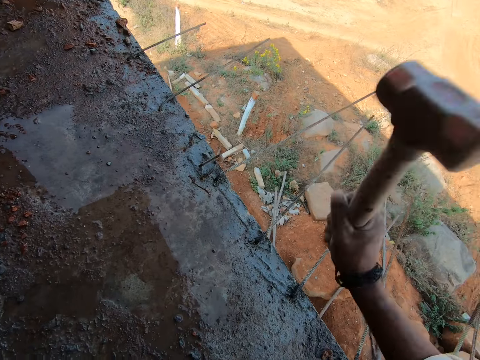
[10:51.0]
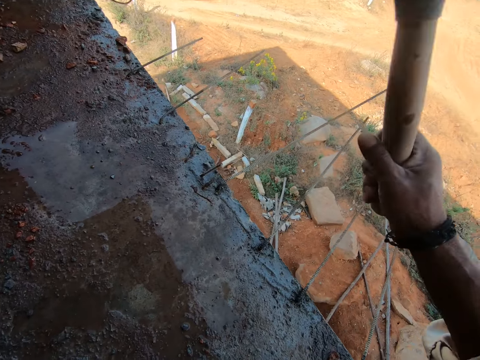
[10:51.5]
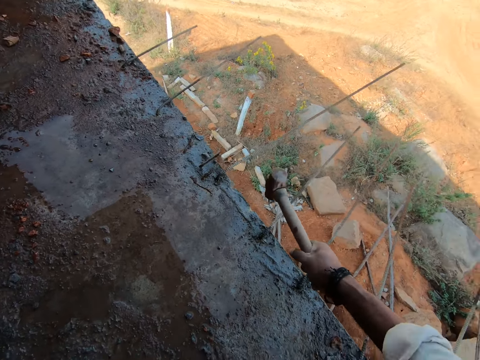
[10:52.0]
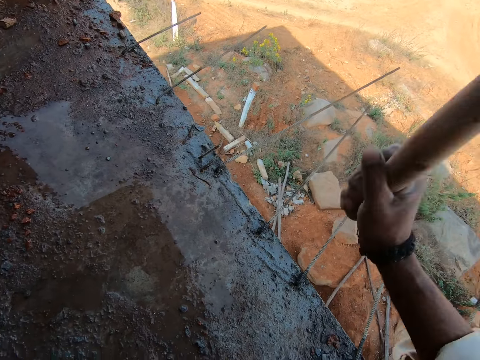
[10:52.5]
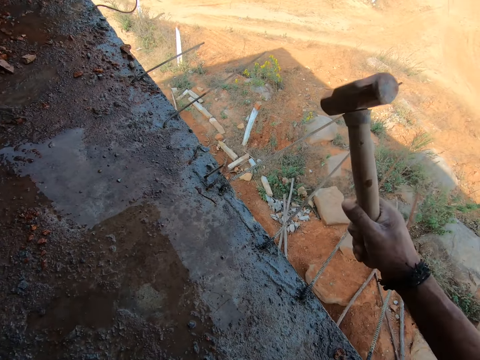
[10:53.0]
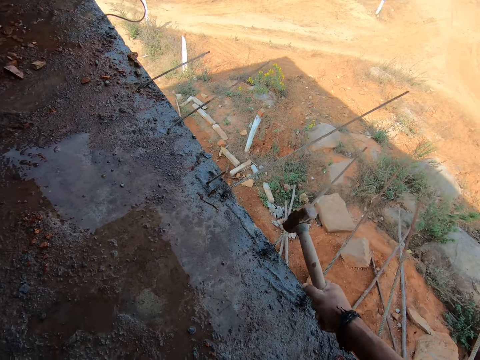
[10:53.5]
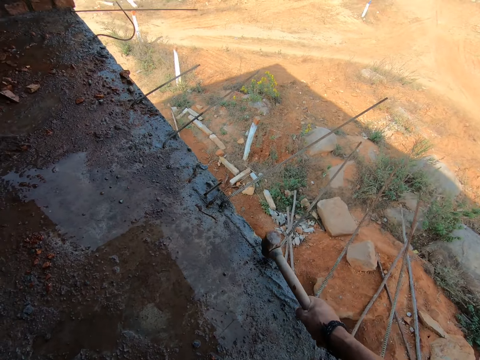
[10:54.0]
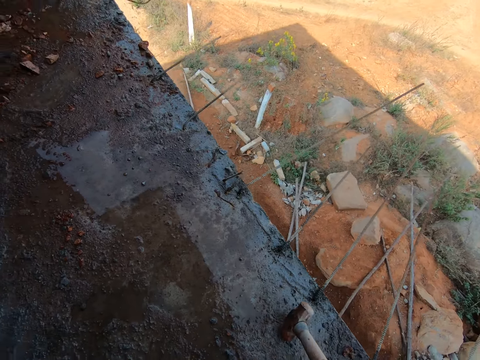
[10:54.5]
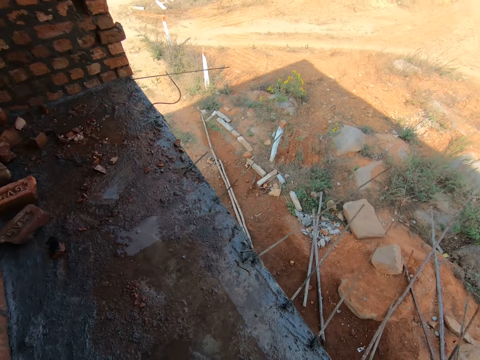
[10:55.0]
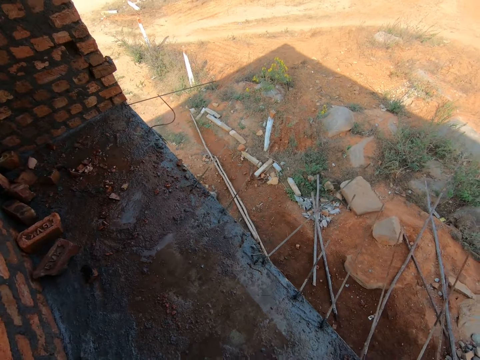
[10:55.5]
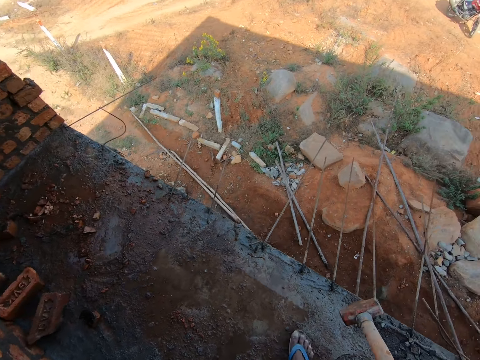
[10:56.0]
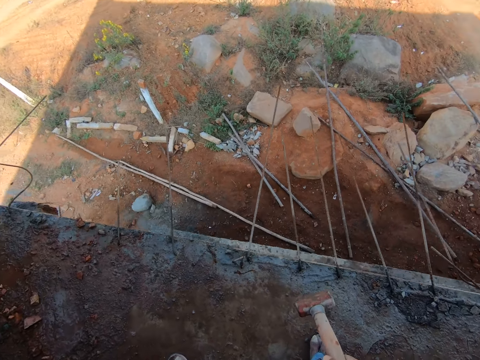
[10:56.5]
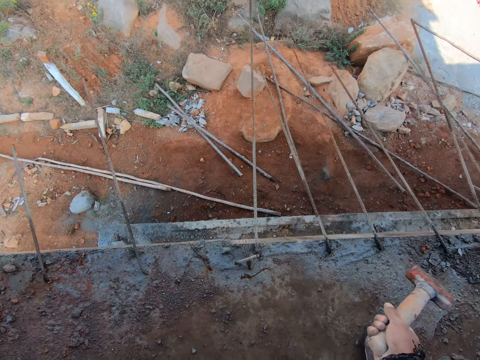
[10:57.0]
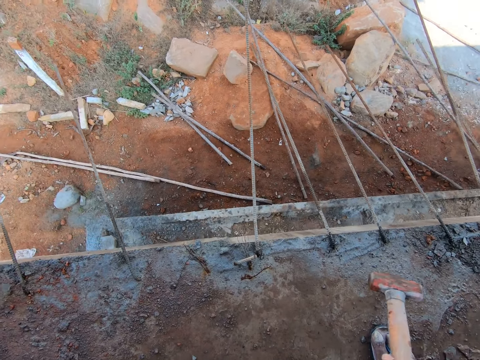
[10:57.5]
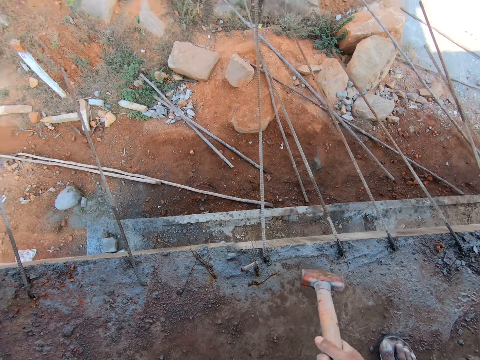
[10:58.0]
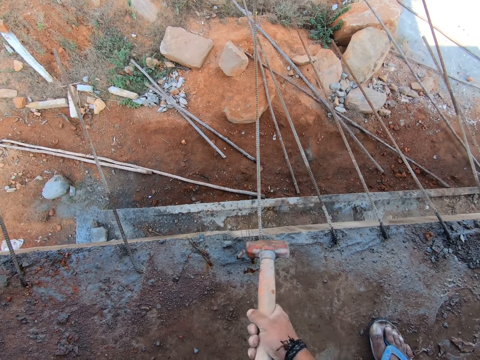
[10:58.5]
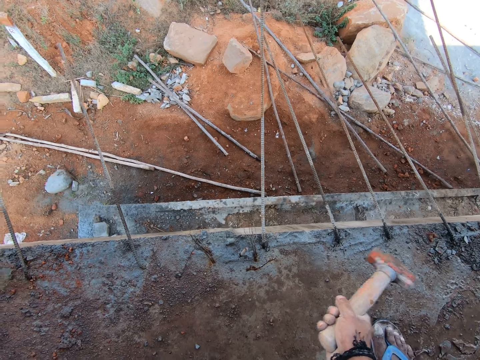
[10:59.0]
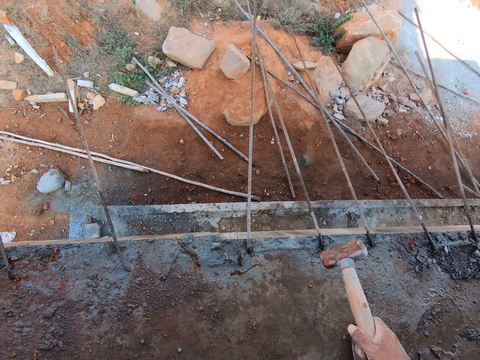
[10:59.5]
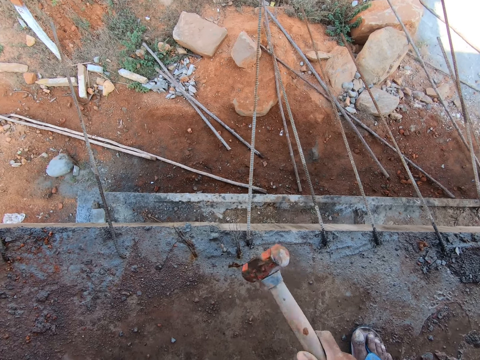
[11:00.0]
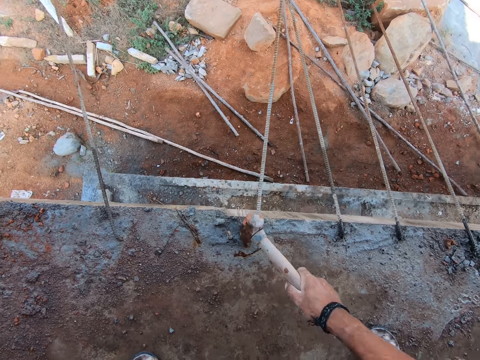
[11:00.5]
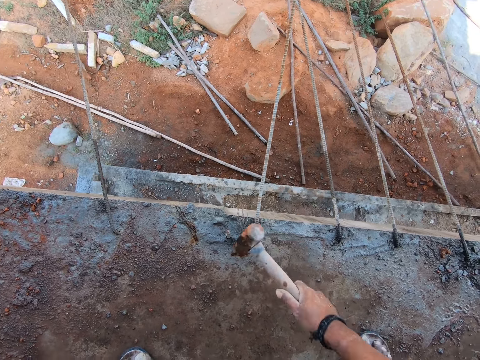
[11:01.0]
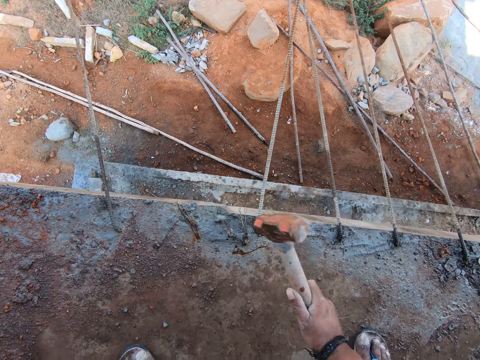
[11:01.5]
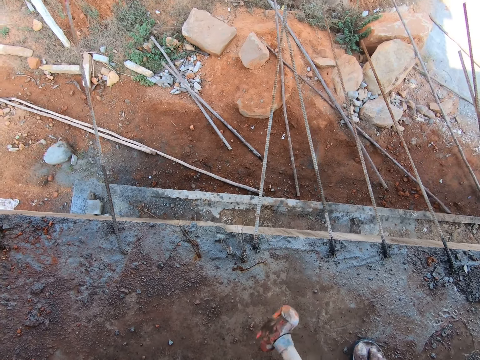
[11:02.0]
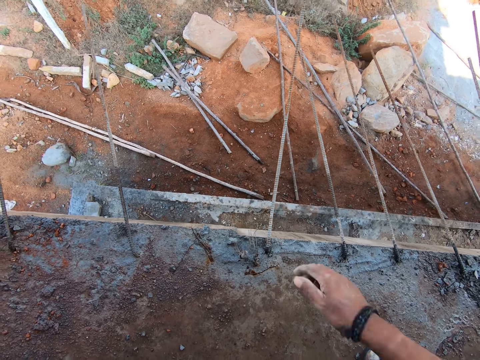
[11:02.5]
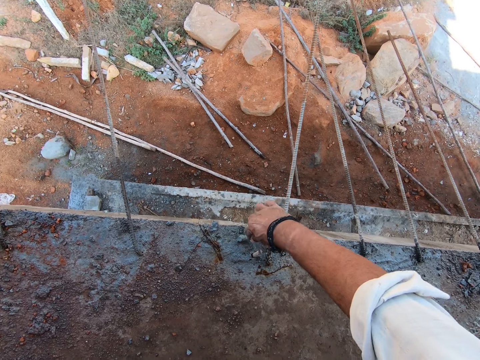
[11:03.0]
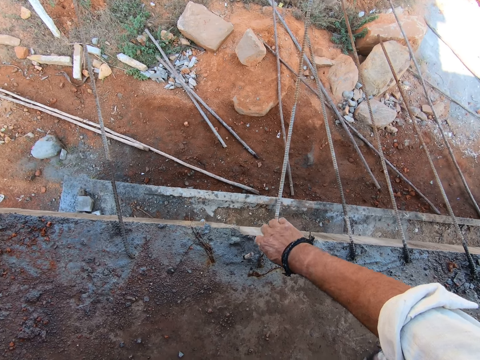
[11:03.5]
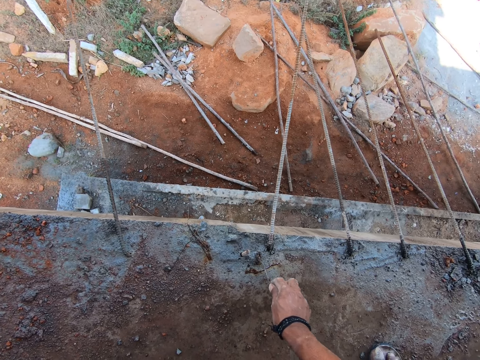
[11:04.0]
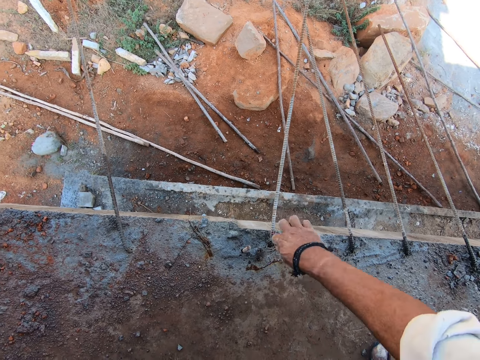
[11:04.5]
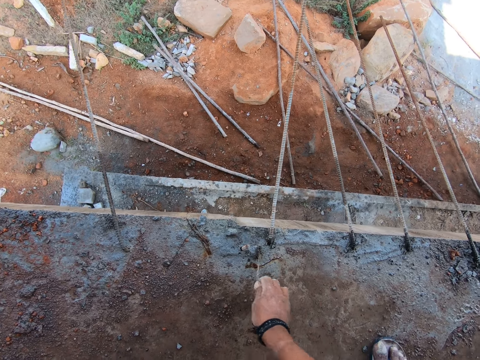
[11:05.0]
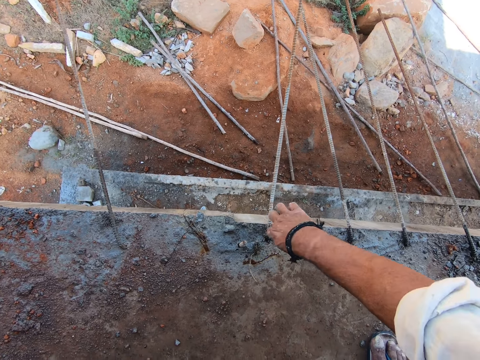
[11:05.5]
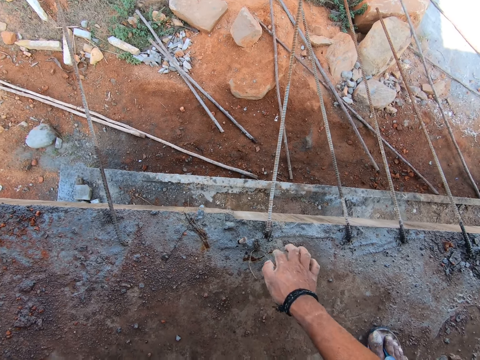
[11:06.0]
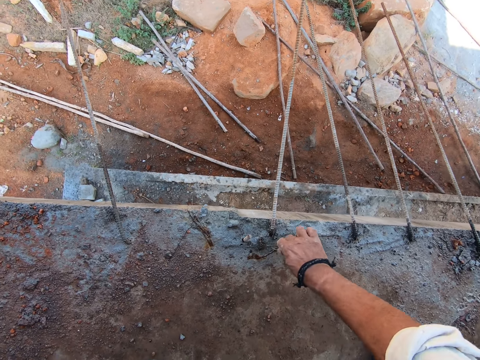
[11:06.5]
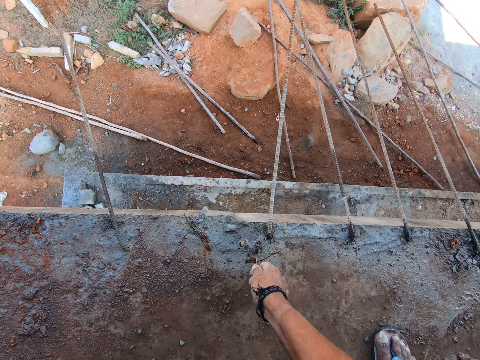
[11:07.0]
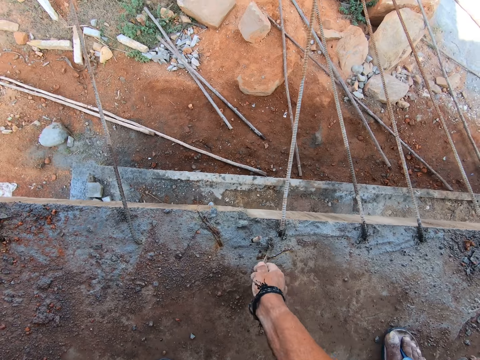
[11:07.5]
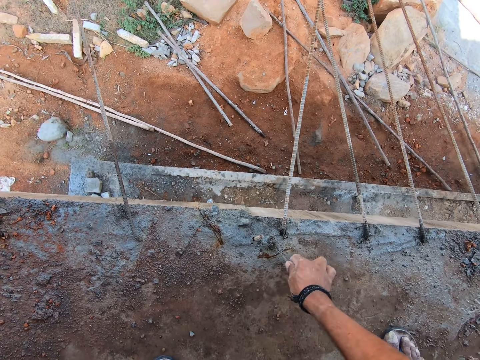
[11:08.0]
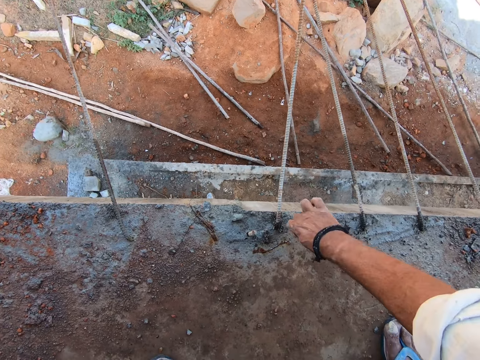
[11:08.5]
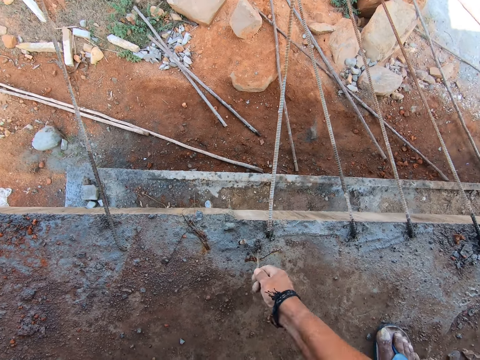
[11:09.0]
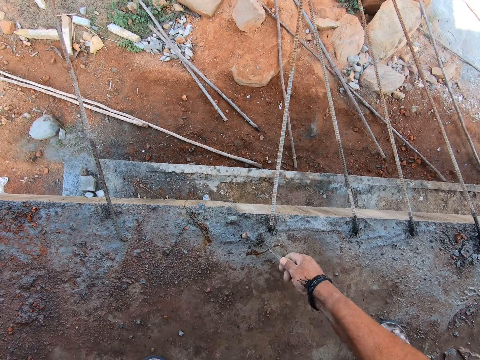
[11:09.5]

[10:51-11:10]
The camera wearer walks forward. He turns right. He hits on a steel rod. He hits on wires. He pulls the wires. He holds the wire with his hand. He twists the wire with his hand.

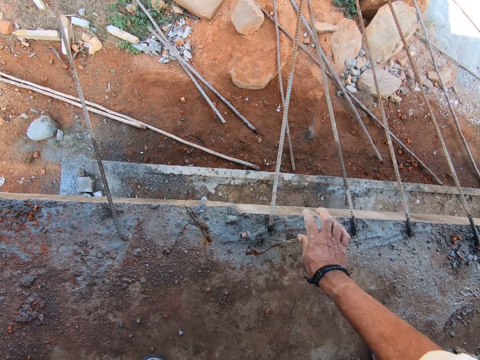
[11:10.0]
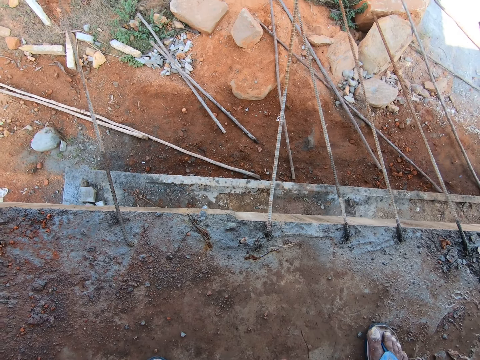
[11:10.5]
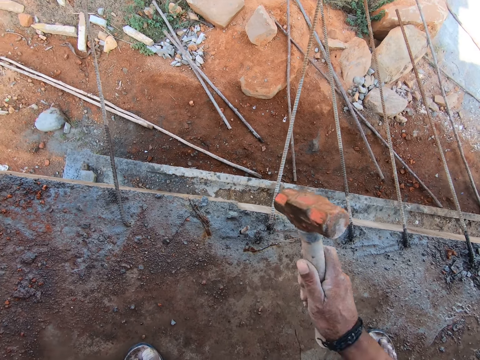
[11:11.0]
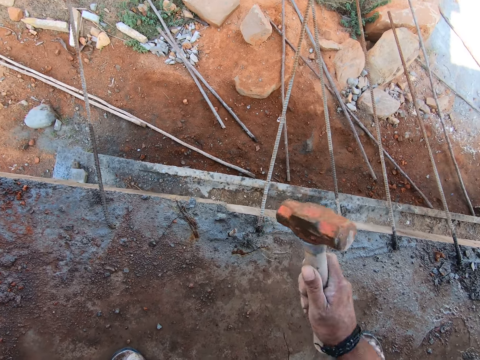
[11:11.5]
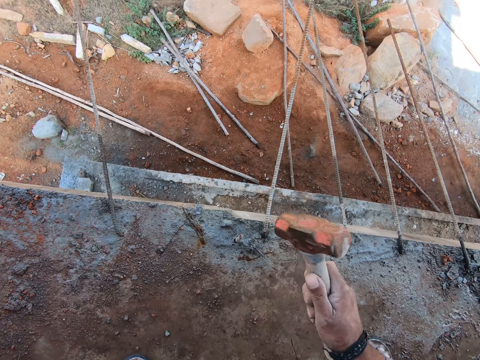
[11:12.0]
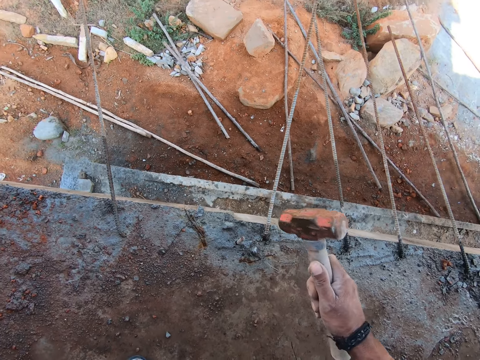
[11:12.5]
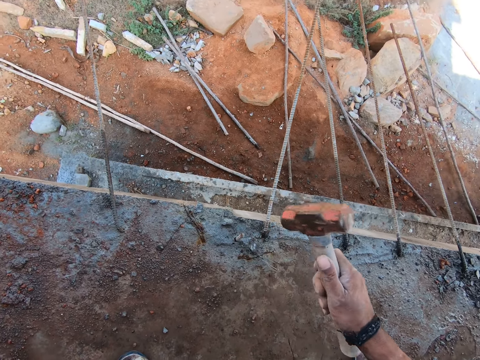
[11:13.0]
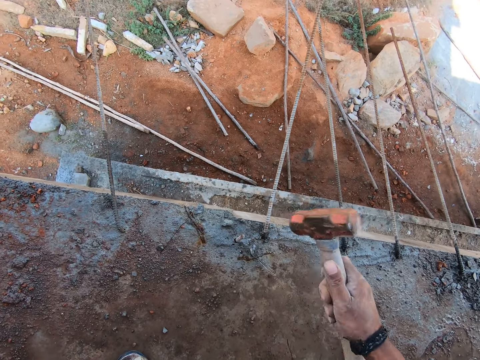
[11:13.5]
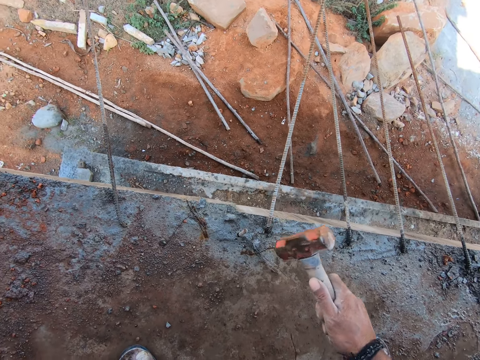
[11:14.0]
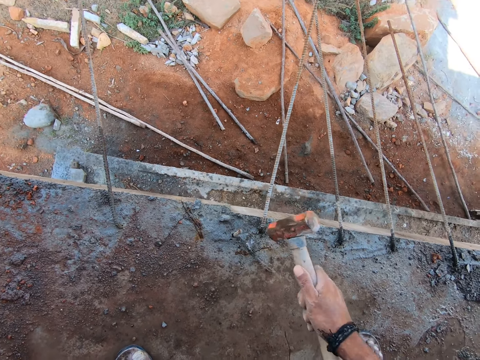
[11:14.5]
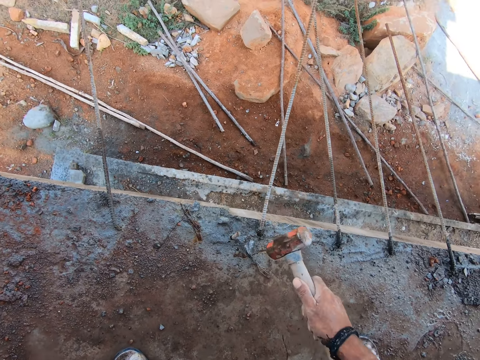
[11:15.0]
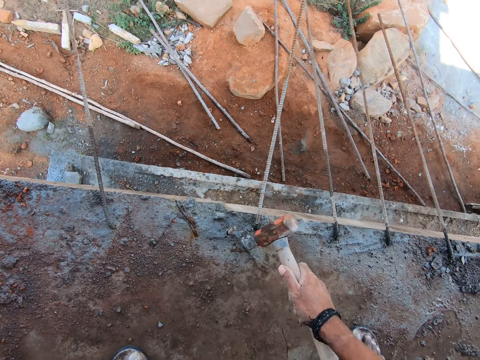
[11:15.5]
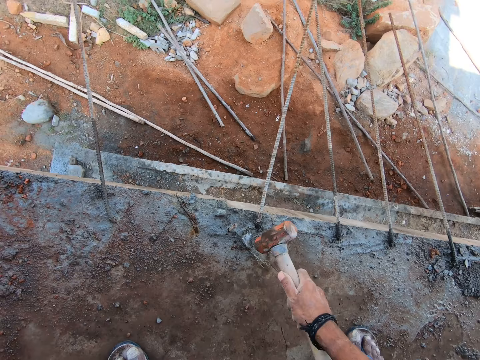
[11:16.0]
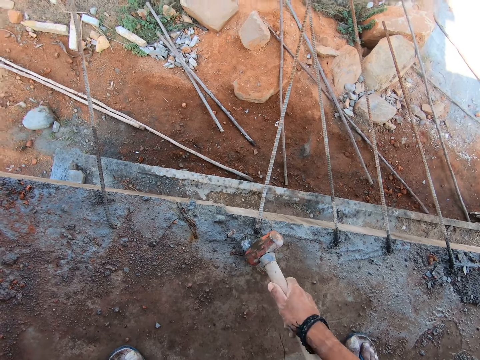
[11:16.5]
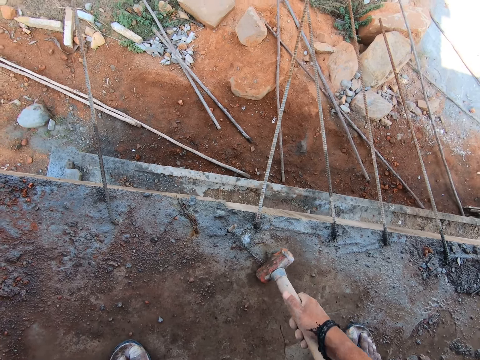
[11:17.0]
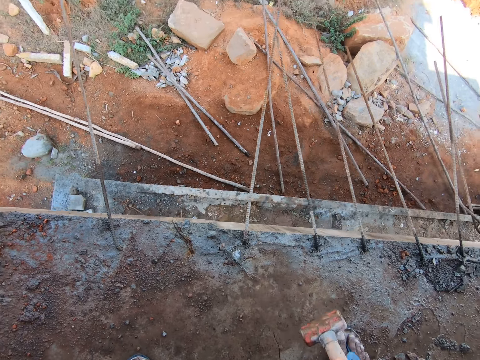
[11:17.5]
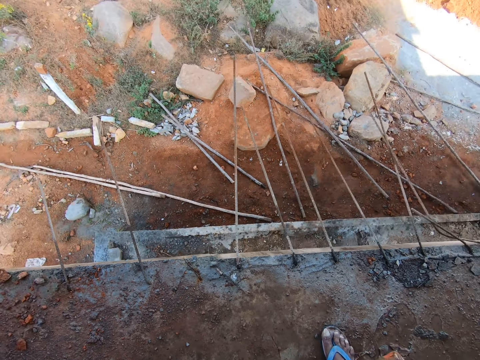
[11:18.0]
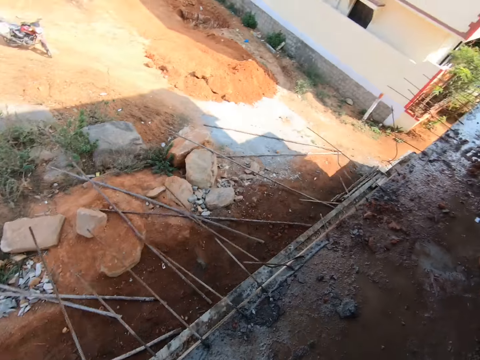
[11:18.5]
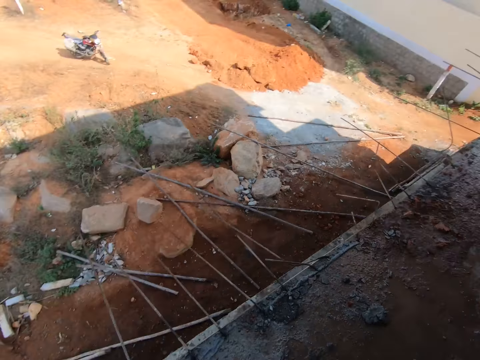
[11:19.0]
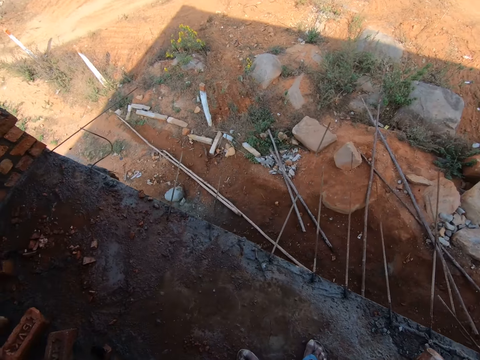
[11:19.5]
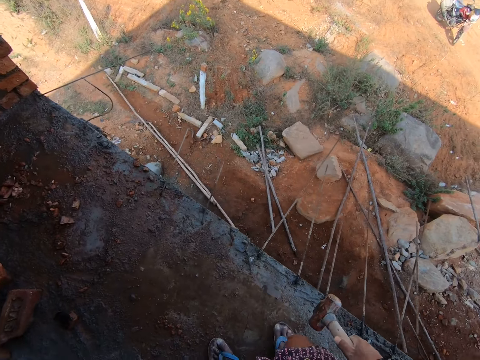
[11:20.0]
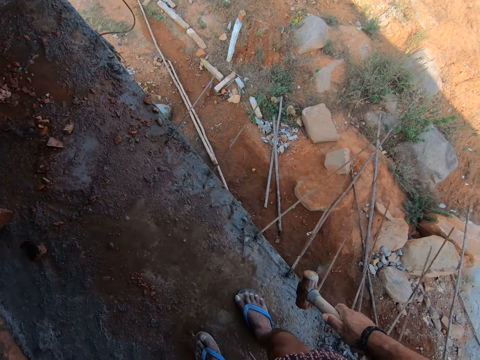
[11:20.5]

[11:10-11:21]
The camera wearer hits the wire with a hammer. They turn right, look around, and turn left.
